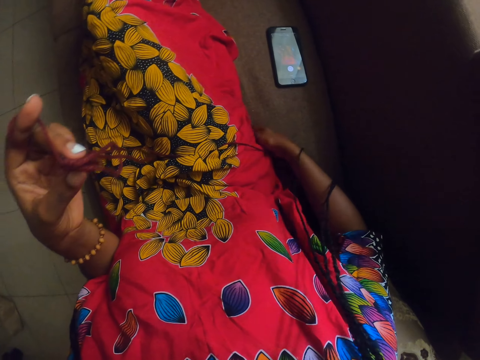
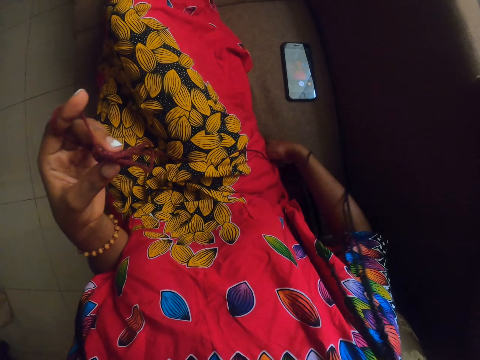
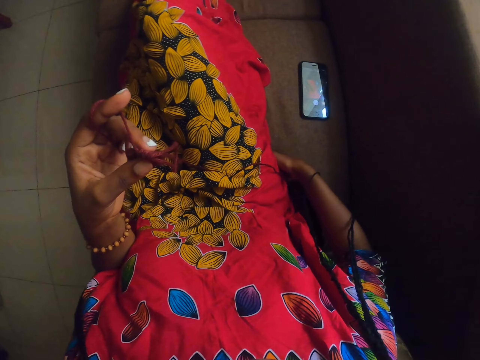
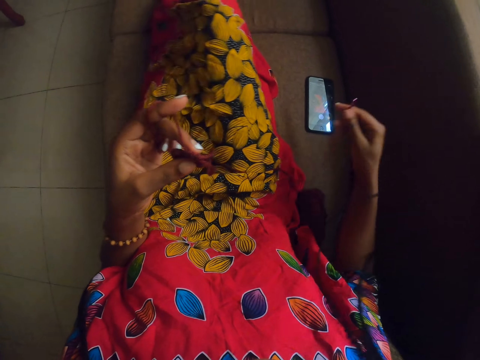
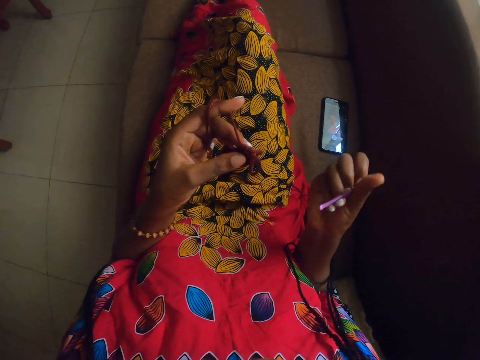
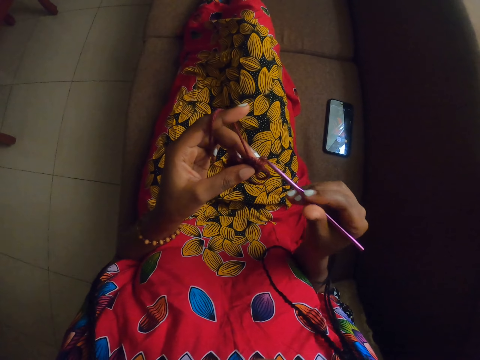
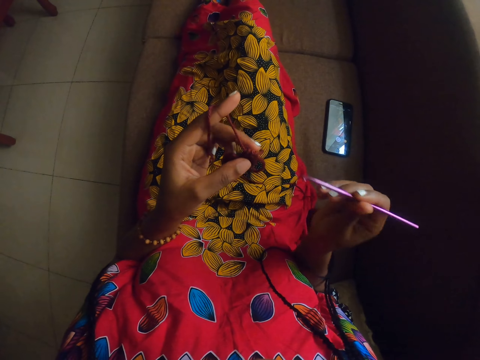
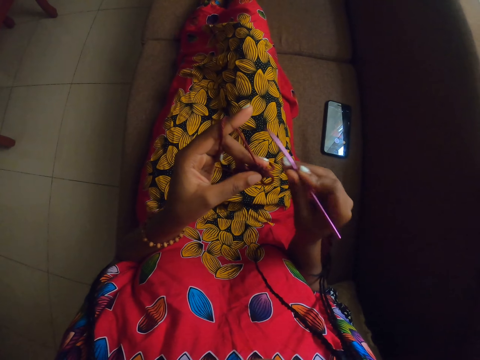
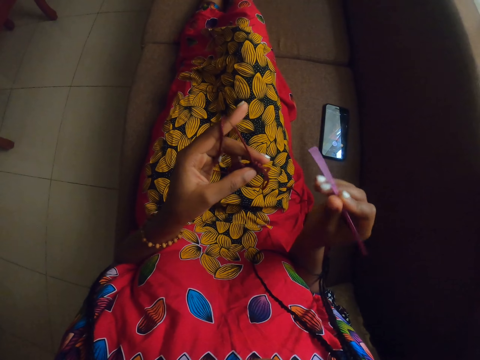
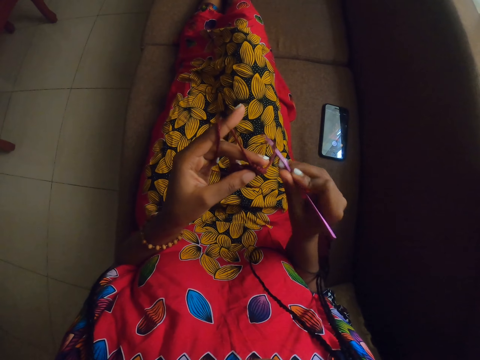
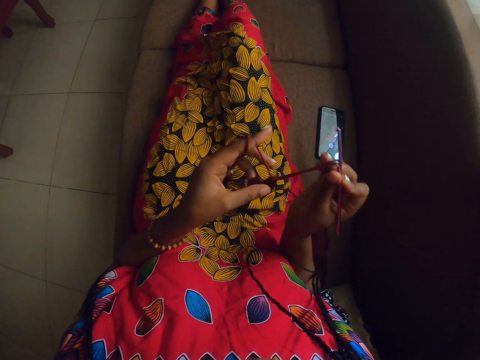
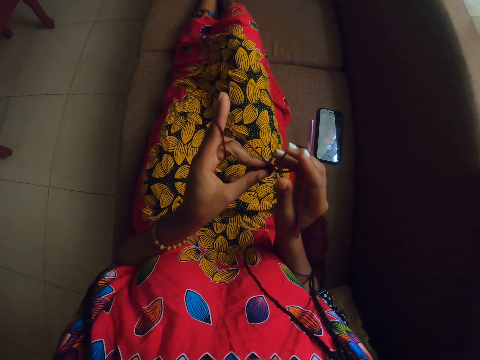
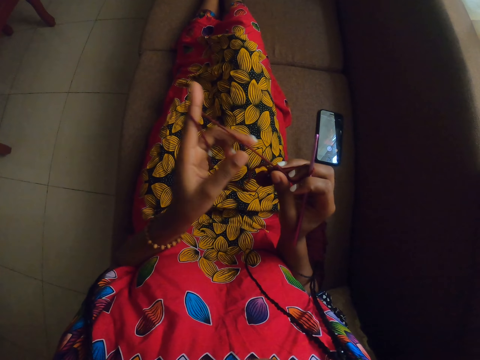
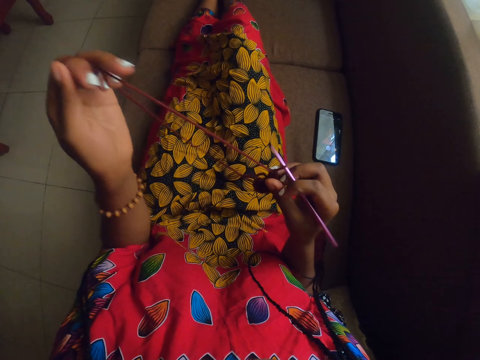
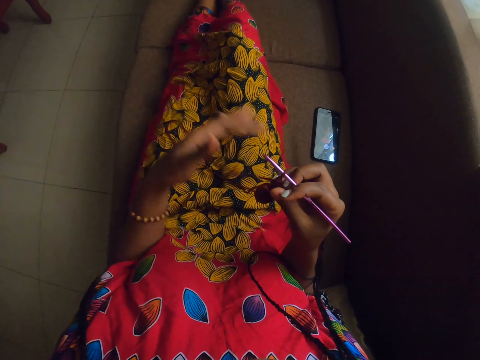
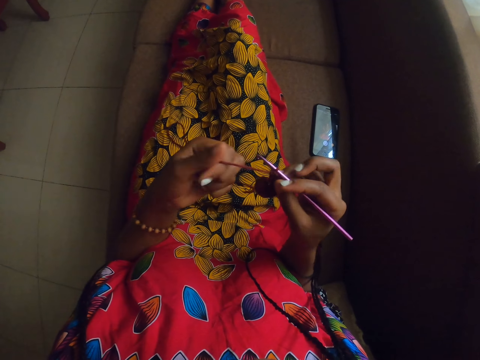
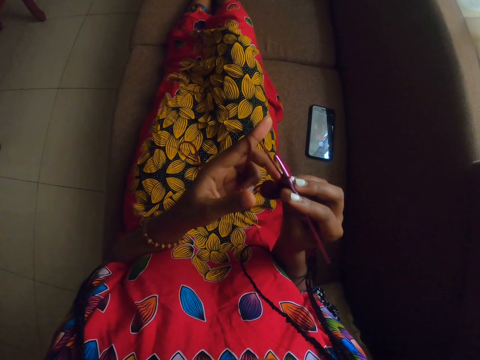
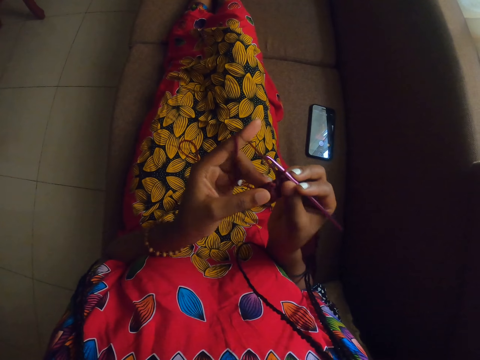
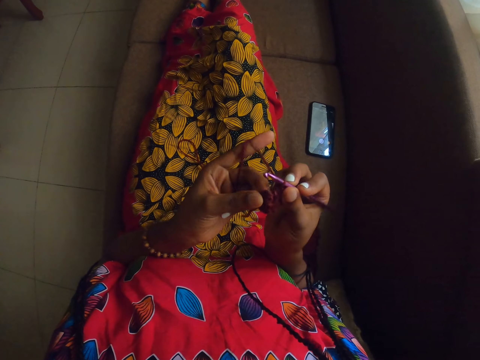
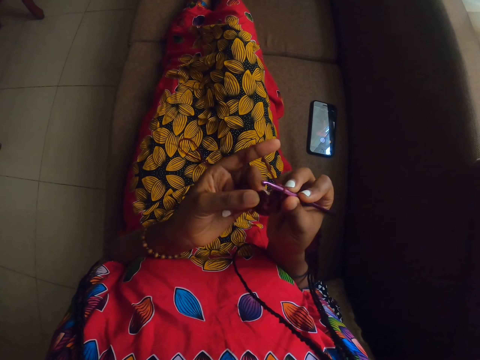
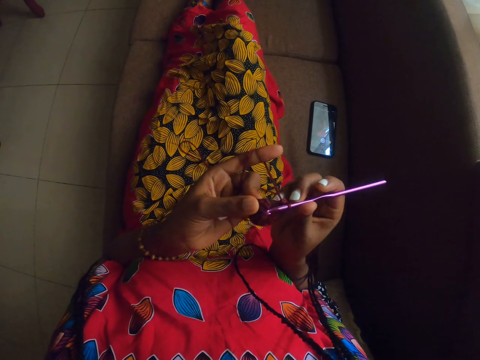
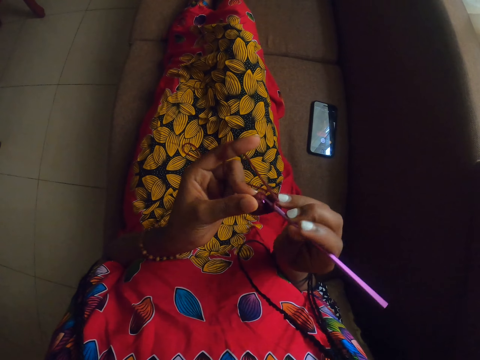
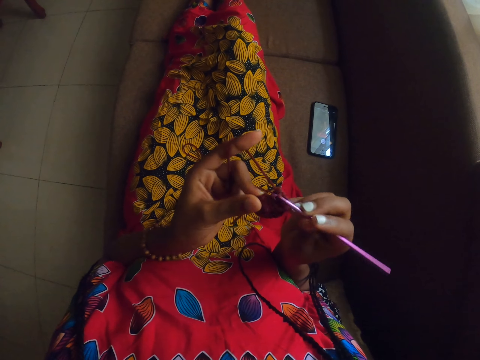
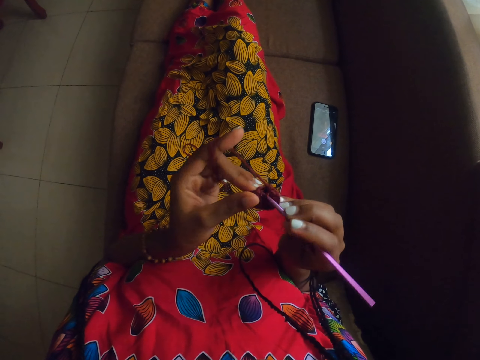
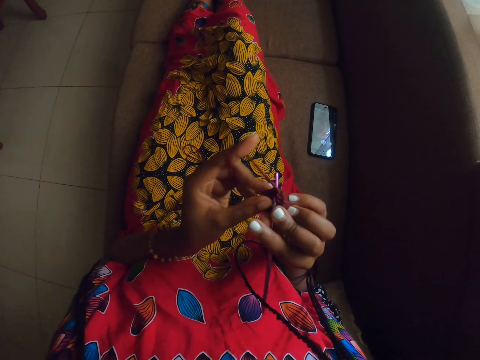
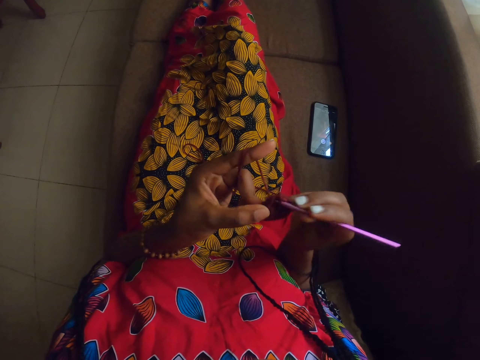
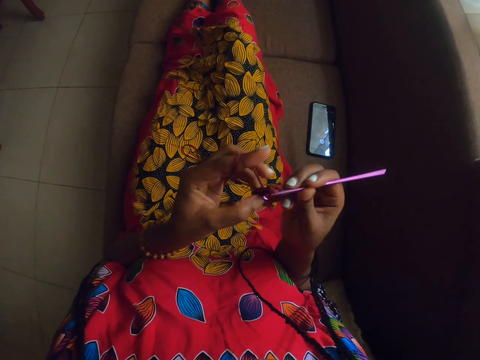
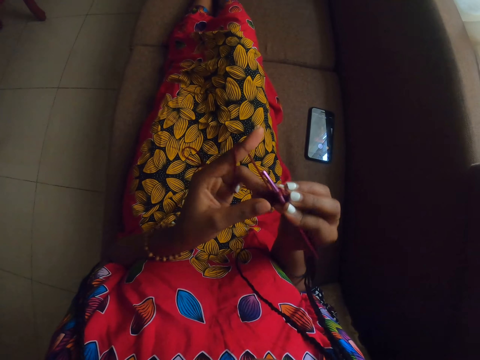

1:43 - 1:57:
The camera wearer picks up the crochet hook from the couch with her right hand. She crochets the yarn in her left hand with the crochet hook in her right hand. She holds the crocheted yarn with her right hand. She pulls the yarn with her left hand. She wraps the yarn around her left hand. She holds the crocheted yarn with her left hand.

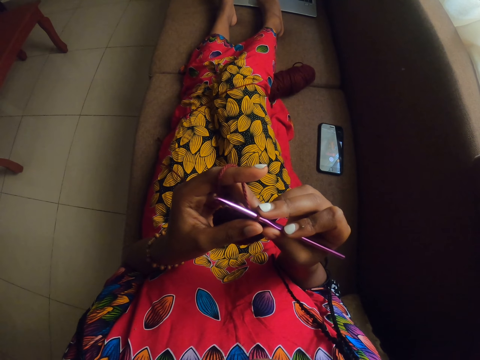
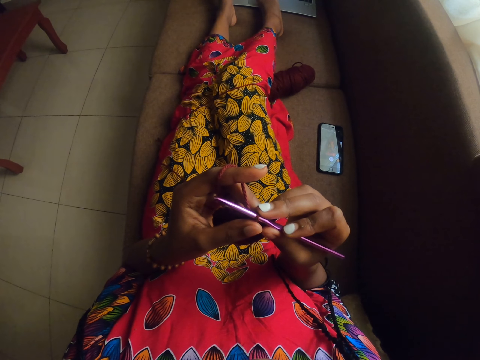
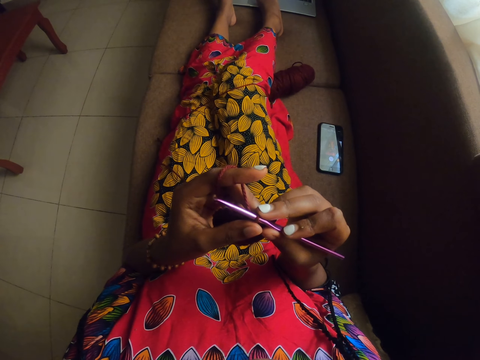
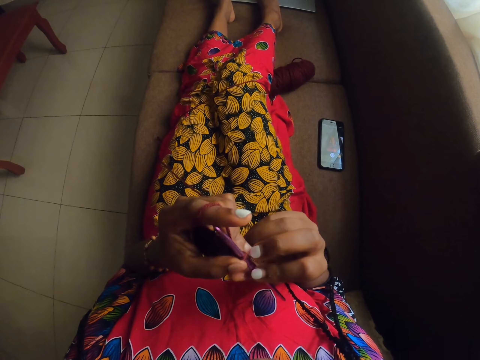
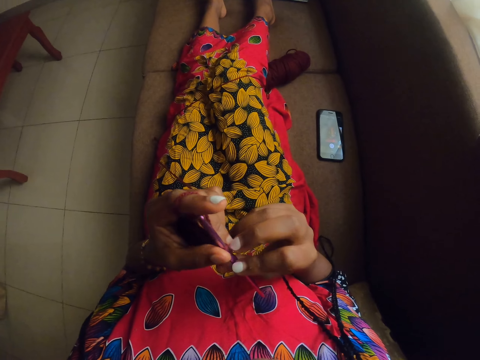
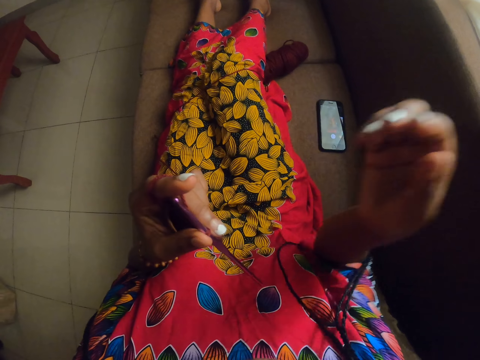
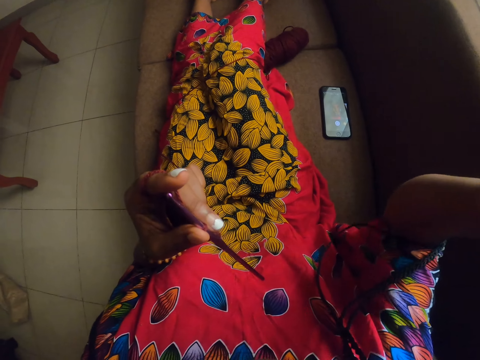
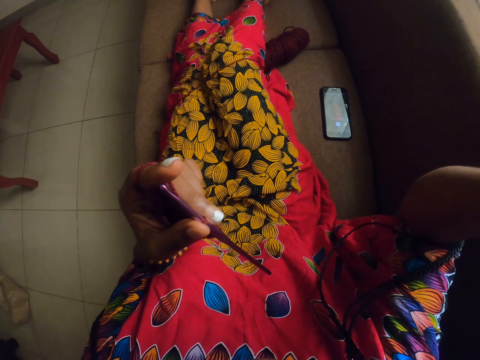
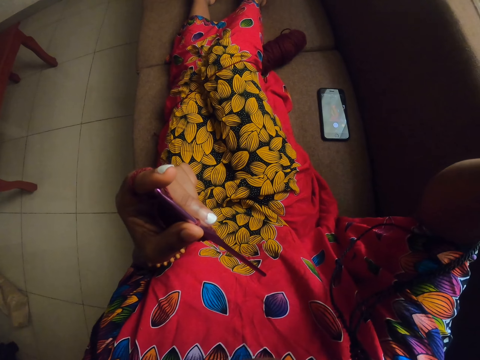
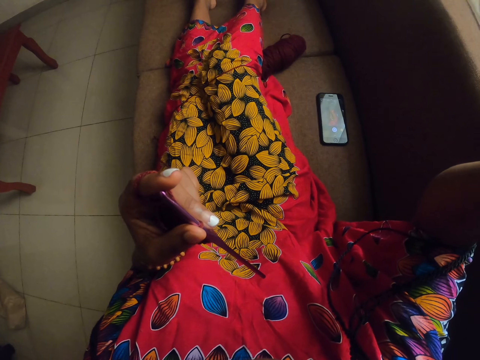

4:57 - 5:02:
The camera wearer adjusts the crochet. She holds the knitting pin in her left hand. She raises the right hand. She puts her hand on her head.
